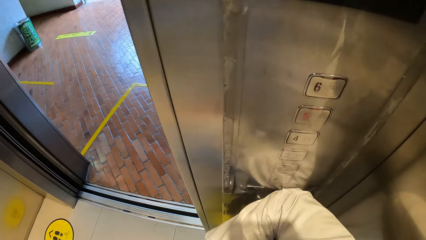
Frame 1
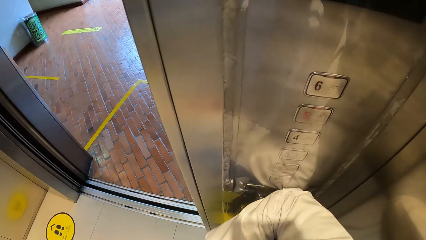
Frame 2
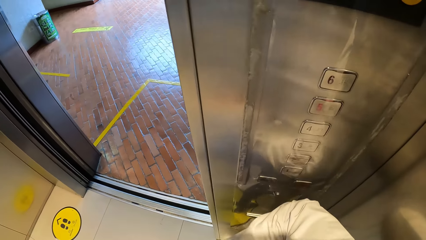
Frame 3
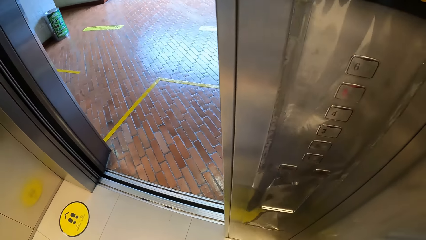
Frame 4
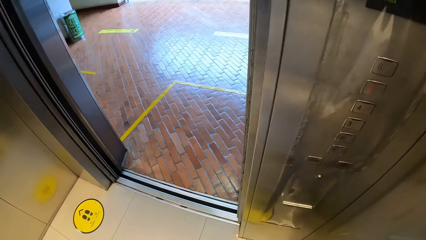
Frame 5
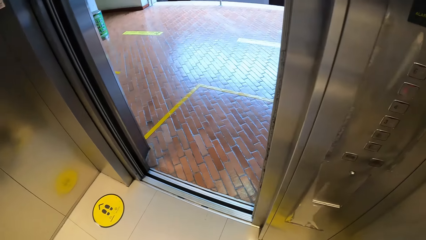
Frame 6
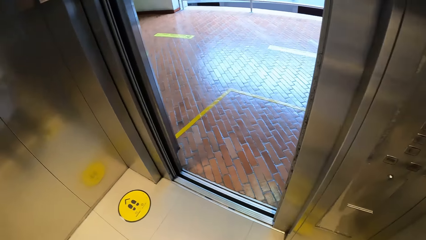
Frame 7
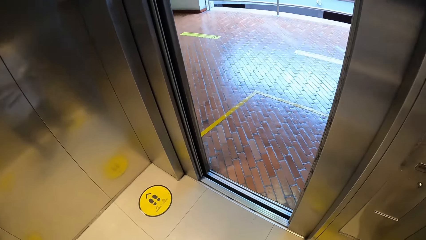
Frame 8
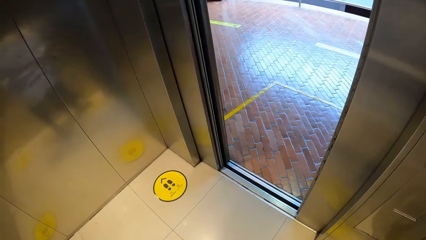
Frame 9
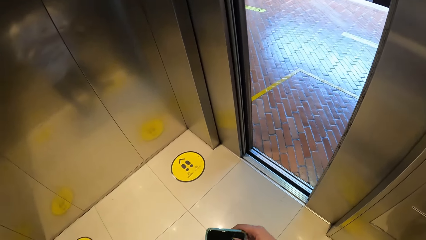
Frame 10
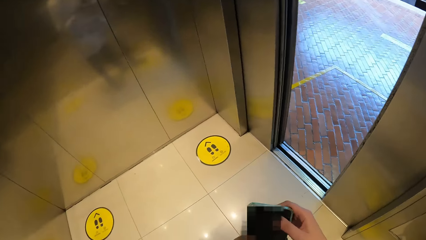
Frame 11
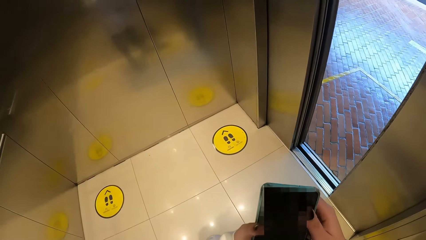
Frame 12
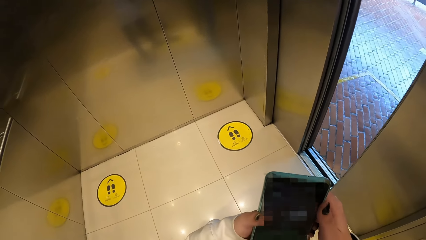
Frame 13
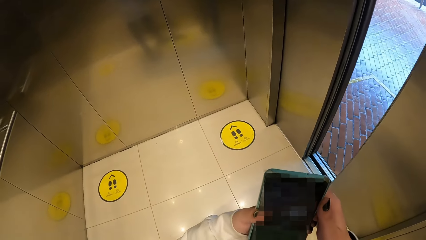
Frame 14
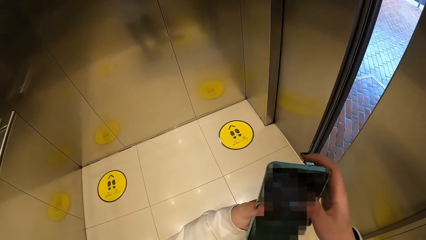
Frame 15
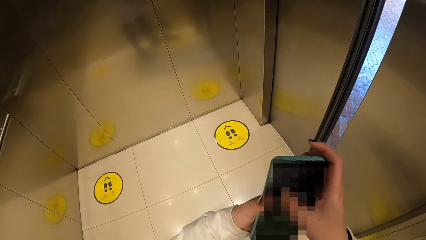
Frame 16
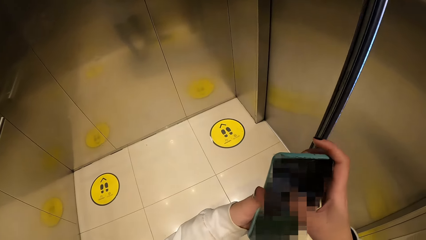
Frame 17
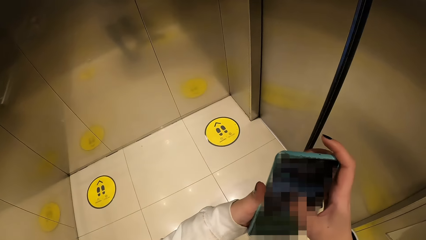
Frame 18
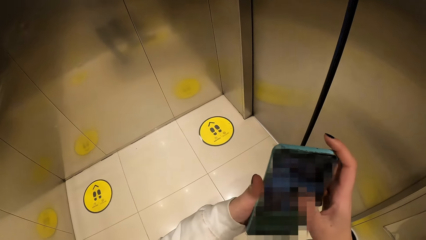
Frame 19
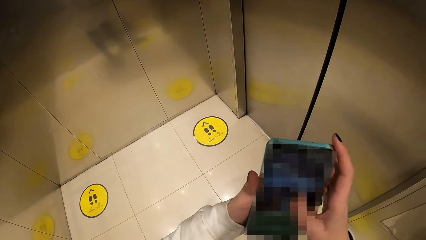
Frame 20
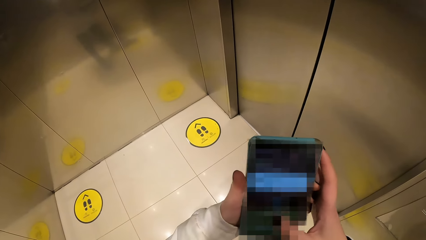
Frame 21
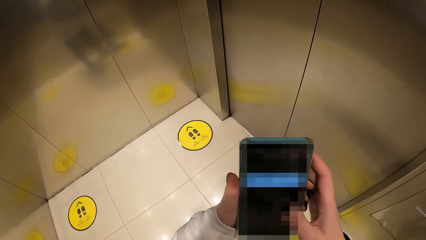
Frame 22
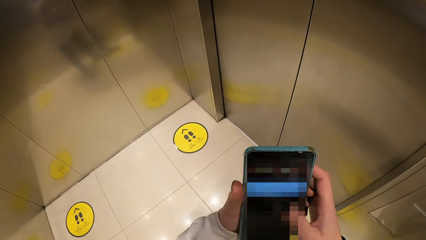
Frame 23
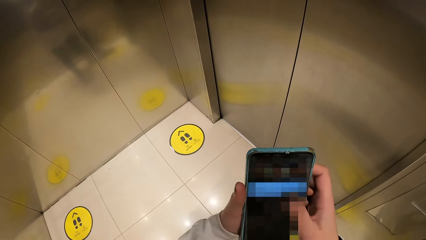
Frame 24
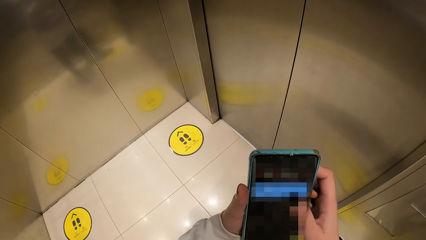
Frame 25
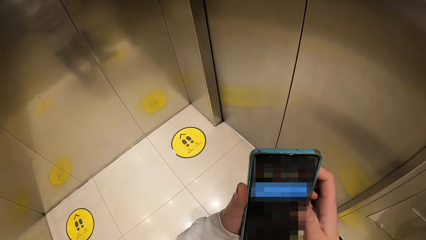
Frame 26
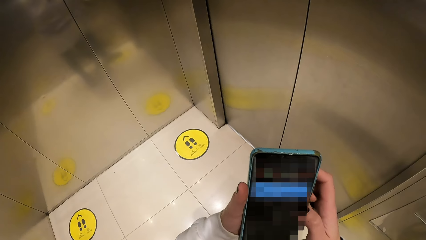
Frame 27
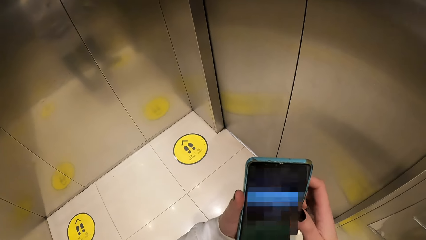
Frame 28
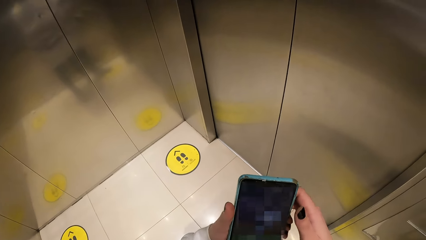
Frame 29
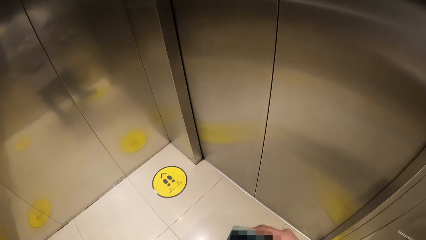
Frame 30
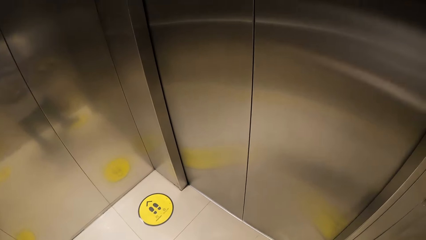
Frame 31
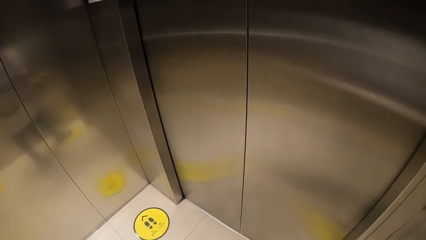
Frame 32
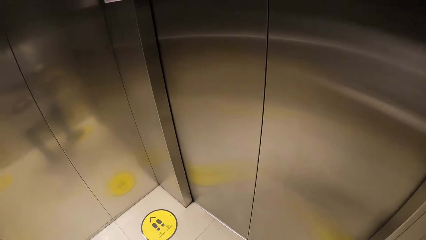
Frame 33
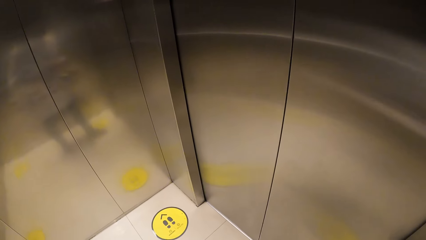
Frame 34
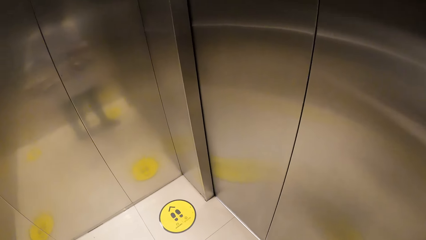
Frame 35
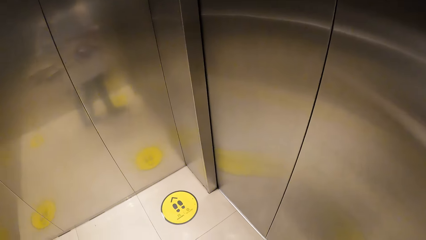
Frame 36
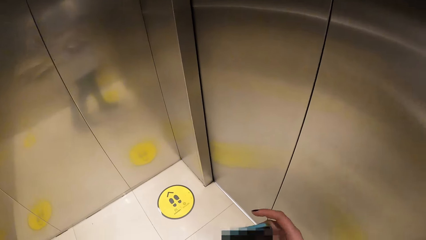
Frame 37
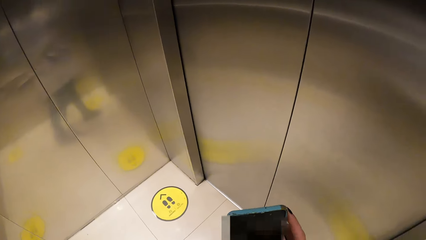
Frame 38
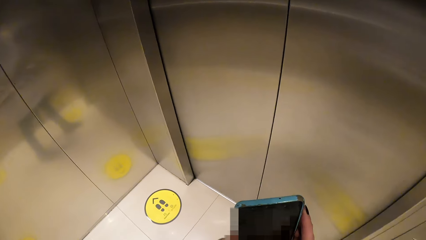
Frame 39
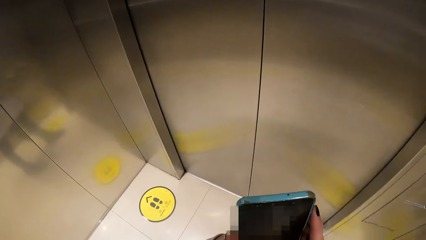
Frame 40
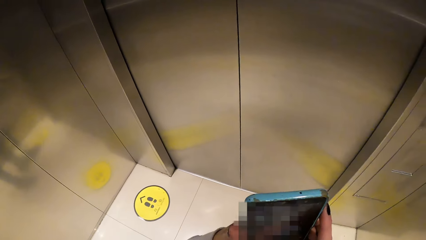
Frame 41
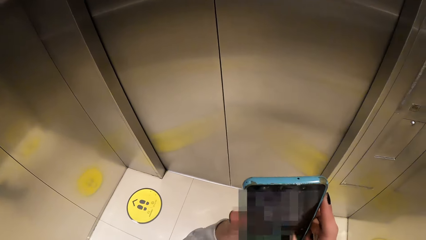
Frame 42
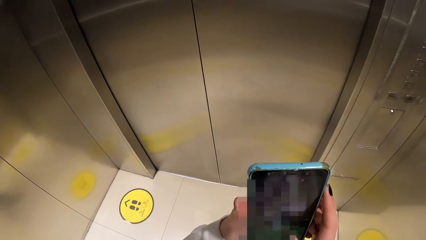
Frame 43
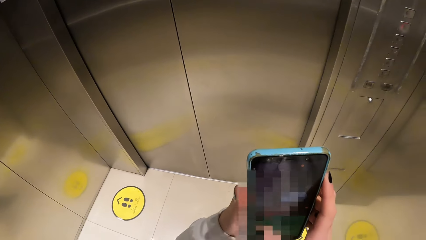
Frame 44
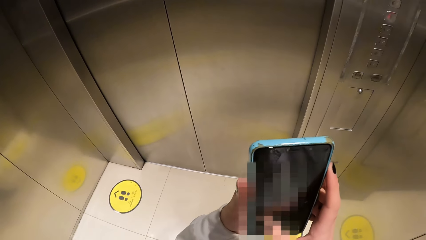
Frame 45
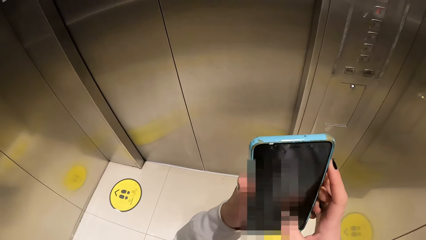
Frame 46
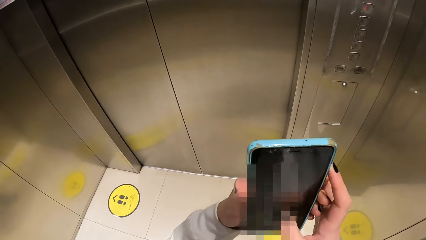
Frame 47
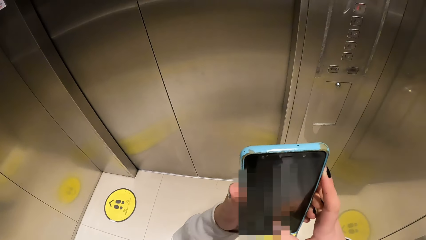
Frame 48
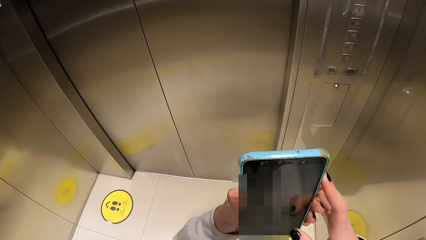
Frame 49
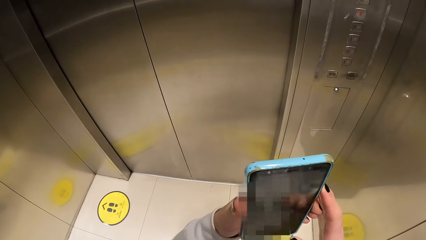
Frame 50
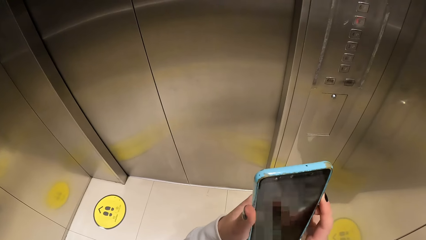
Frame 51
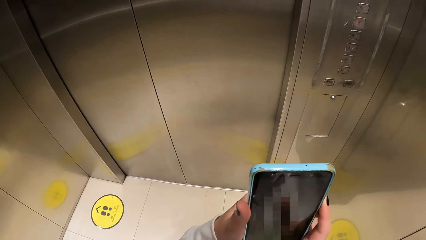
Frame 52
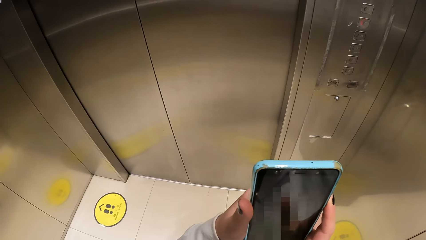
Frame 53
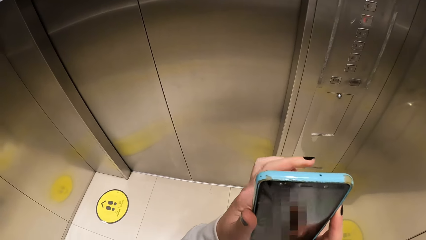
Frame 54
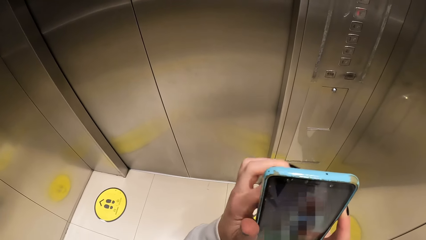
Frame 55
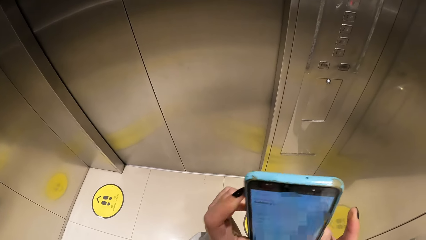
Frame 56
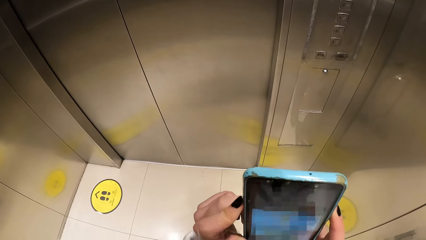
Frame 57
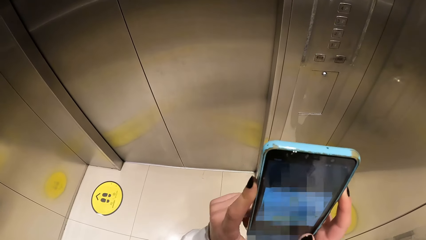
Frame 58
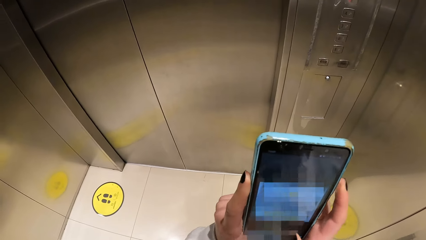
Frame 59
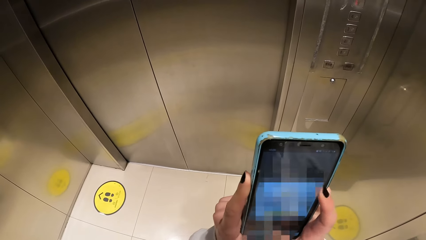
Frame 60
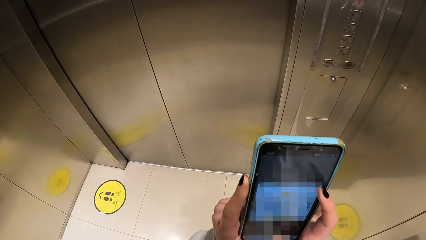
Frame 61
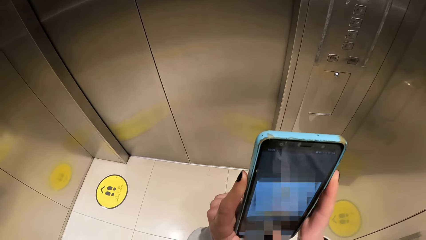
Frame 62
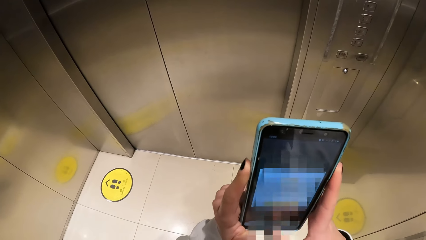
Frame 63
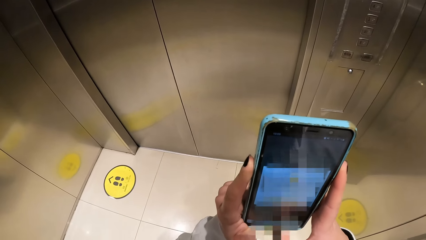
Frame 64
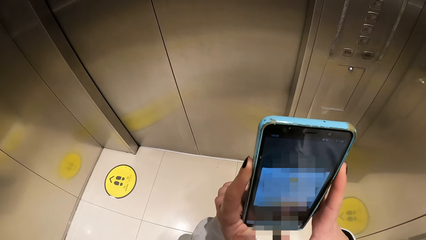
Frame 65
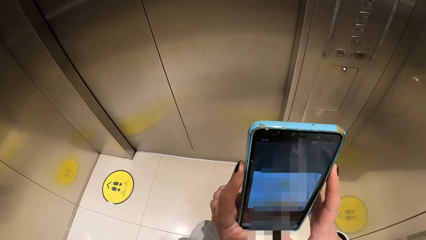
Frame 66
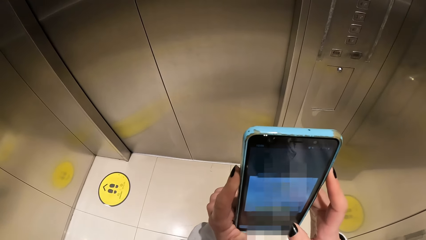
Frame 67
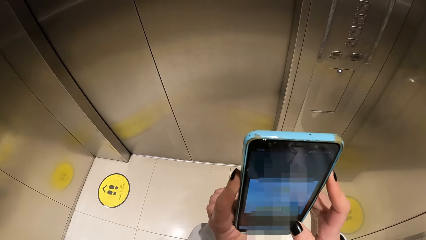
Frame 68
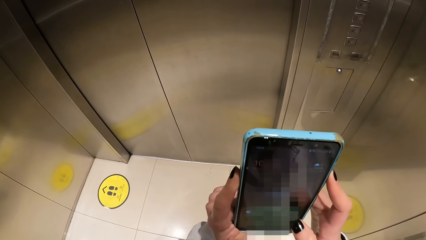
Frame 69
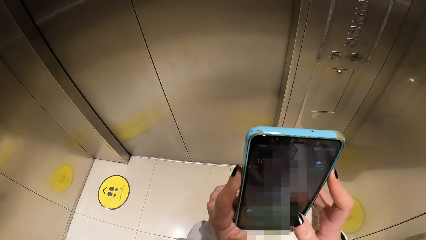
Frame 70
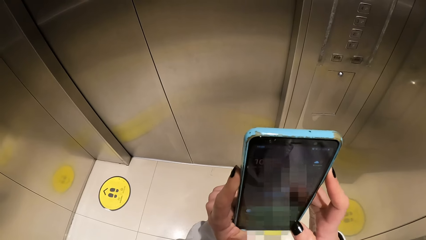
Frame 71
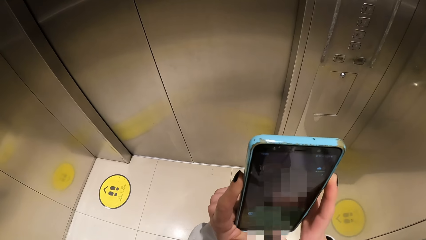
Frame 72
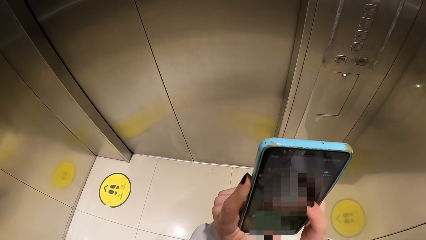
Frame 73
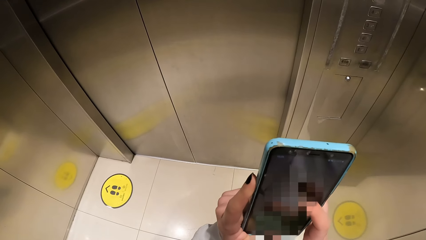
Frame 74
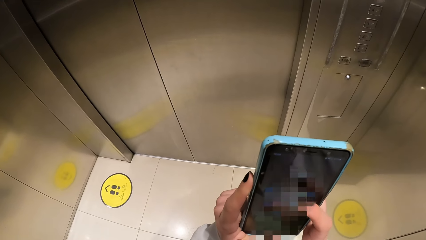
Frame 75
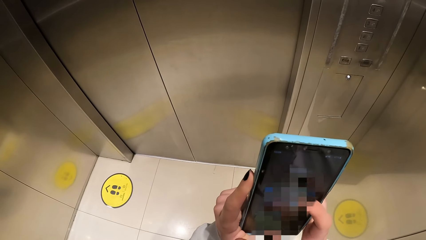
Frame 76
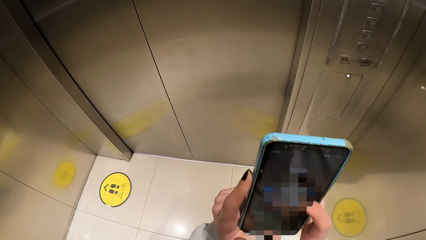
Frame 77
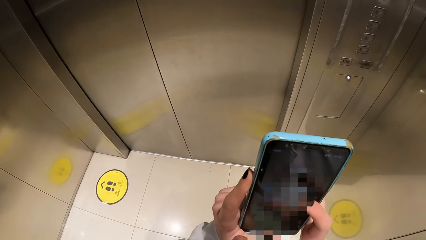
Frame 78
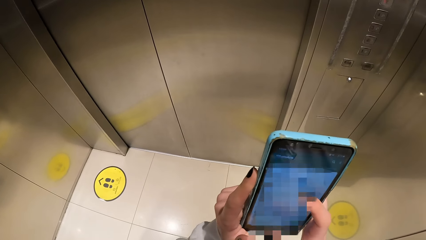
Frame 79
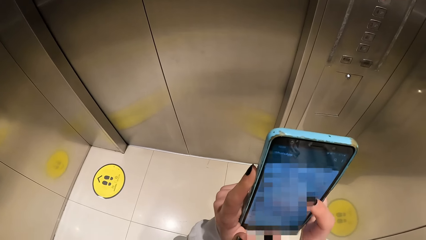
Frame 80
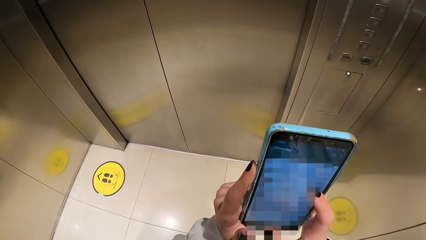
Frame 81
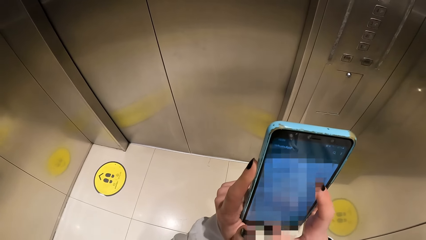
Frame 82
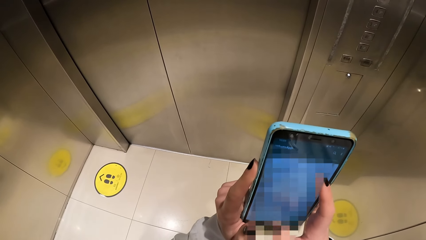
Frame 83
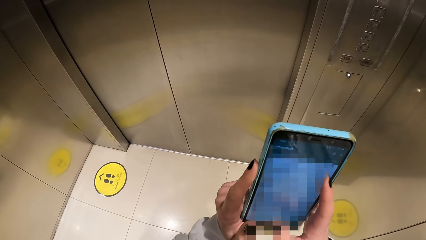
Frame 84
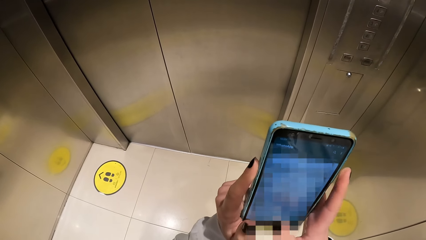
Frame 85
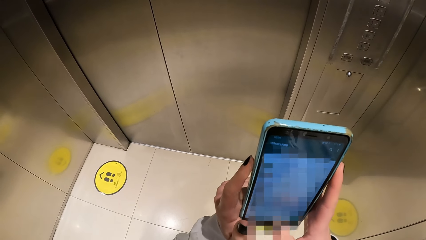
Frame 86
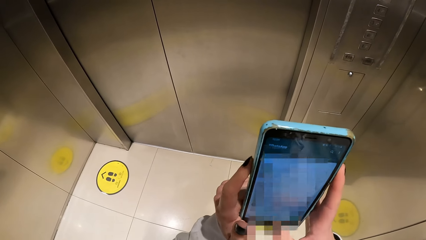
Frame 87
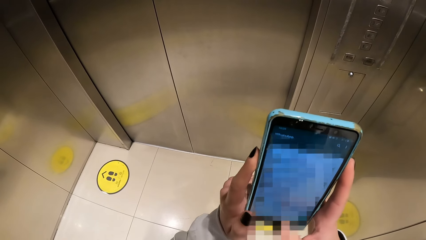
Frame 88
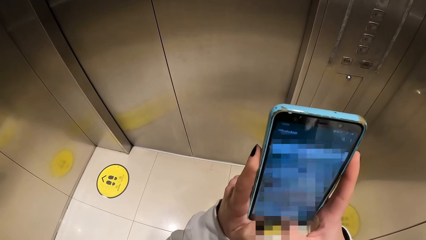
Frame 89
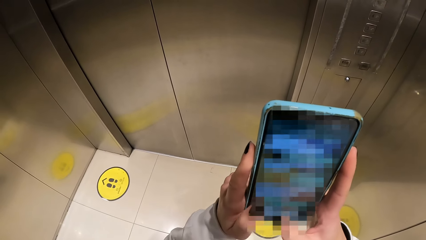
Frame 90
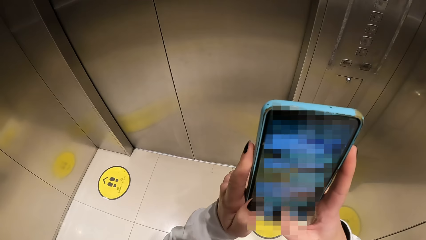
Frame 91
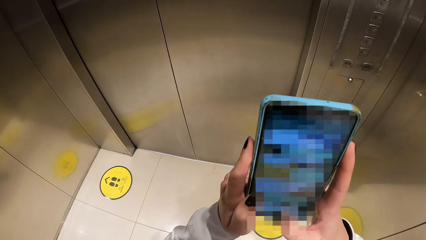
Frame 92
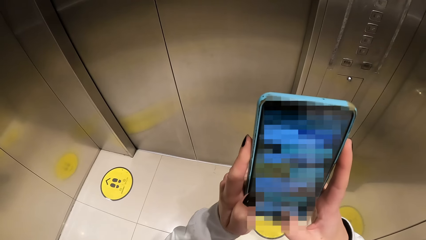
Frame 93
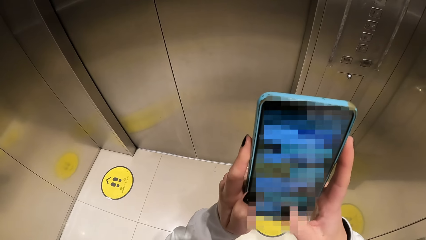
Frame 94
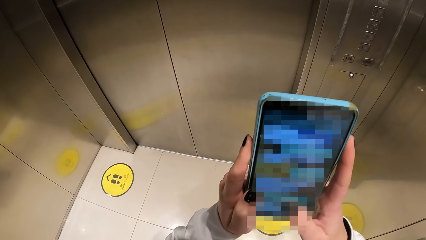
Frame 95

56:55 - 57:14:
The camera wearer picks up the phone from her pocket with her right hand. She holds the phone with both hands. She operates the phone with her right hand.
